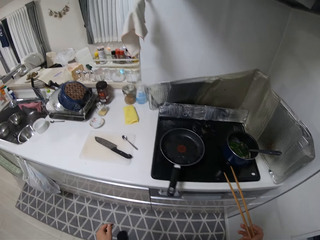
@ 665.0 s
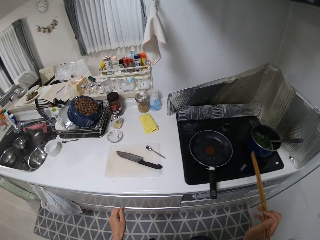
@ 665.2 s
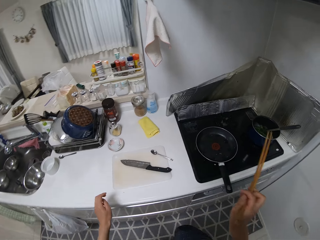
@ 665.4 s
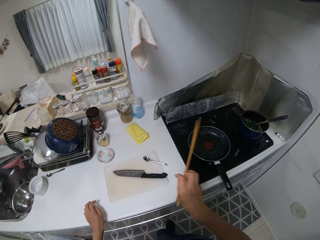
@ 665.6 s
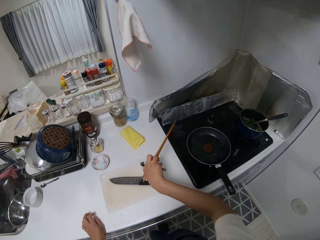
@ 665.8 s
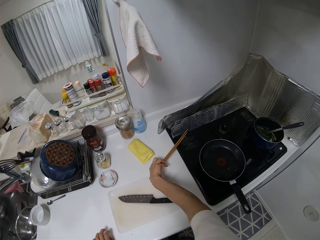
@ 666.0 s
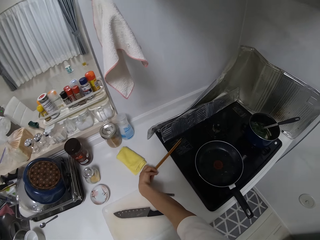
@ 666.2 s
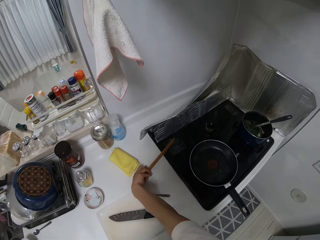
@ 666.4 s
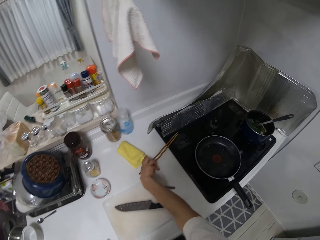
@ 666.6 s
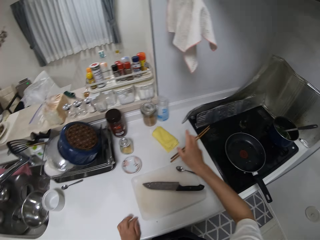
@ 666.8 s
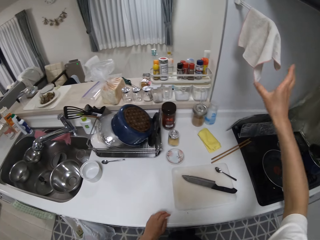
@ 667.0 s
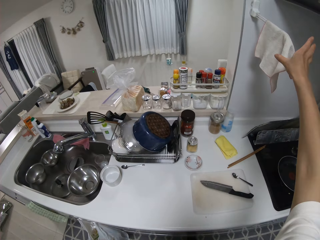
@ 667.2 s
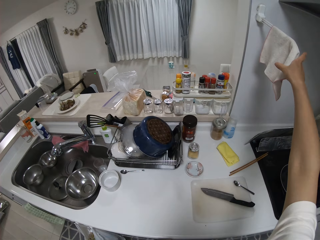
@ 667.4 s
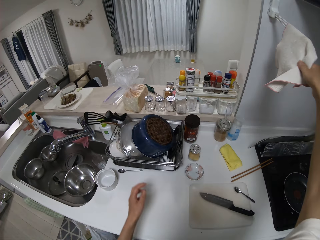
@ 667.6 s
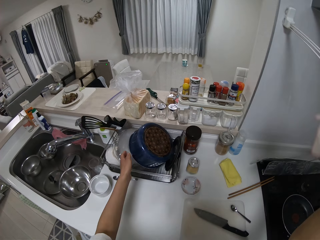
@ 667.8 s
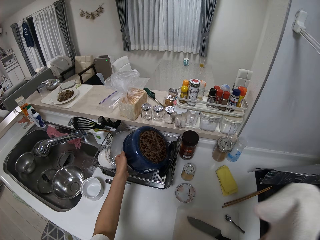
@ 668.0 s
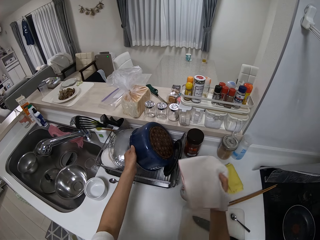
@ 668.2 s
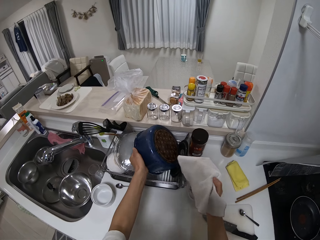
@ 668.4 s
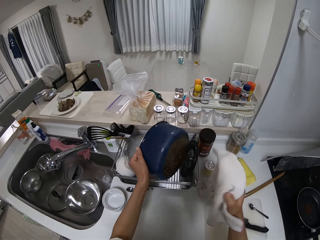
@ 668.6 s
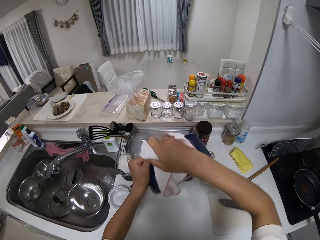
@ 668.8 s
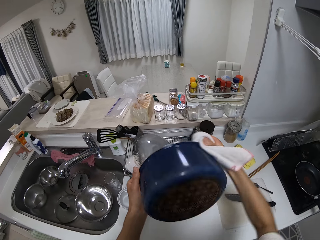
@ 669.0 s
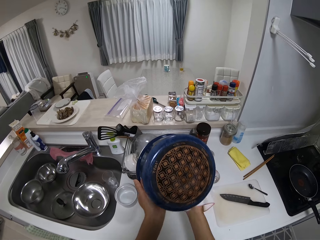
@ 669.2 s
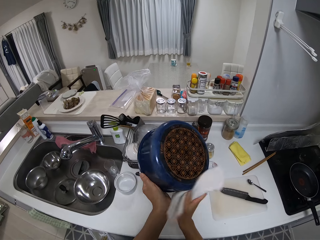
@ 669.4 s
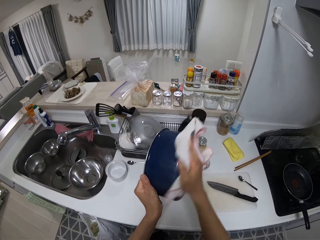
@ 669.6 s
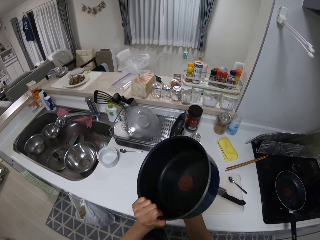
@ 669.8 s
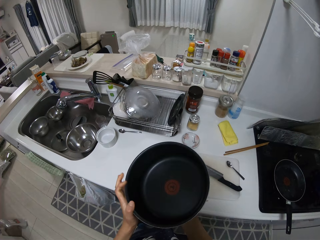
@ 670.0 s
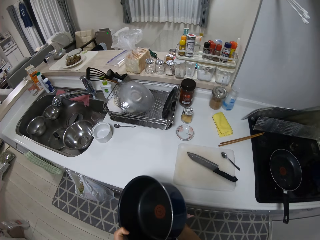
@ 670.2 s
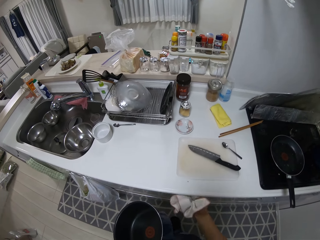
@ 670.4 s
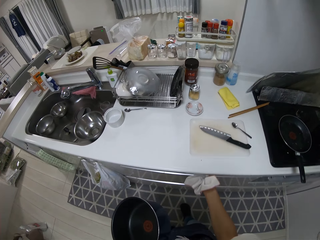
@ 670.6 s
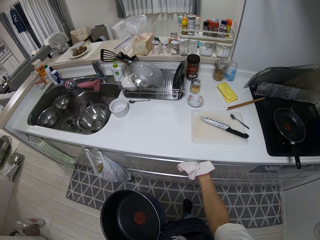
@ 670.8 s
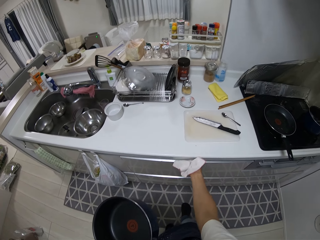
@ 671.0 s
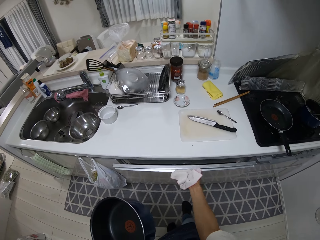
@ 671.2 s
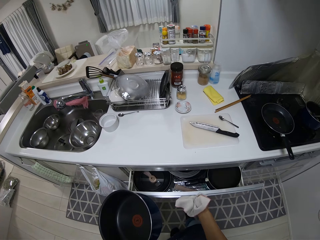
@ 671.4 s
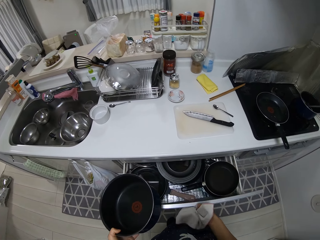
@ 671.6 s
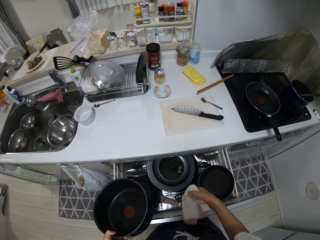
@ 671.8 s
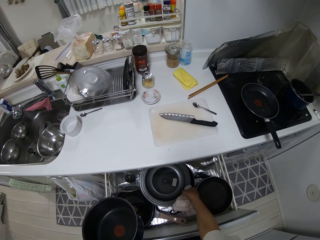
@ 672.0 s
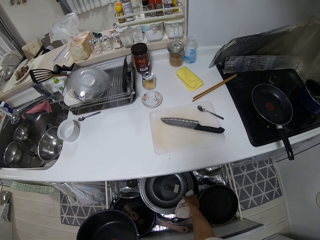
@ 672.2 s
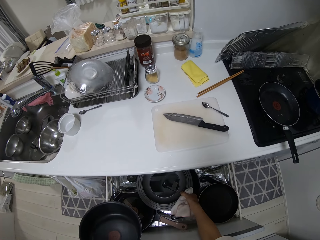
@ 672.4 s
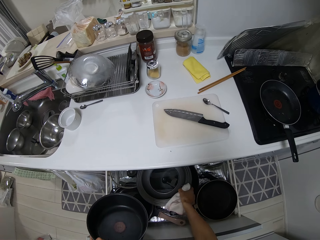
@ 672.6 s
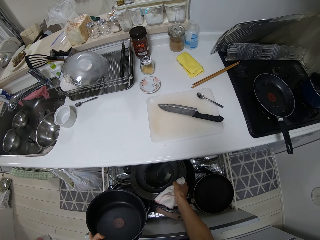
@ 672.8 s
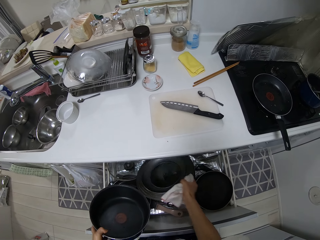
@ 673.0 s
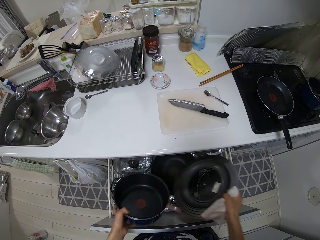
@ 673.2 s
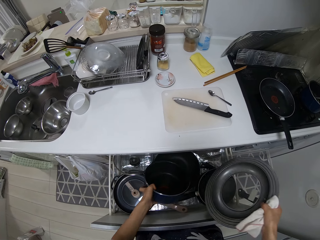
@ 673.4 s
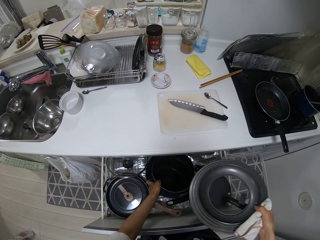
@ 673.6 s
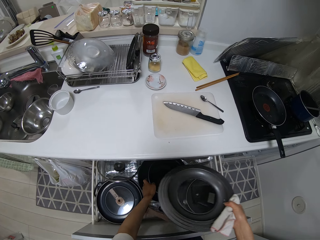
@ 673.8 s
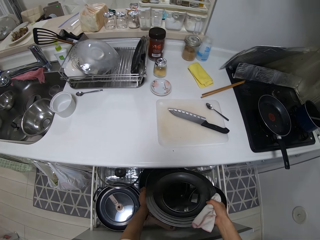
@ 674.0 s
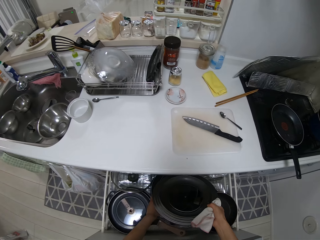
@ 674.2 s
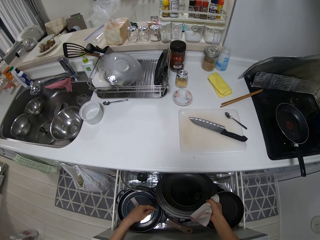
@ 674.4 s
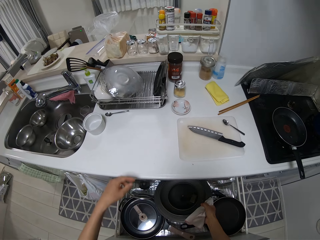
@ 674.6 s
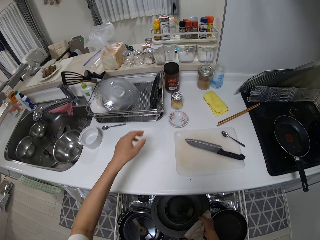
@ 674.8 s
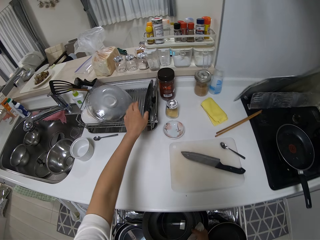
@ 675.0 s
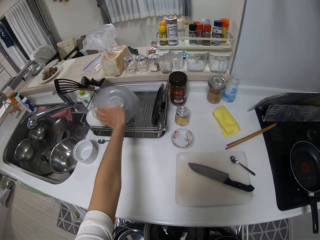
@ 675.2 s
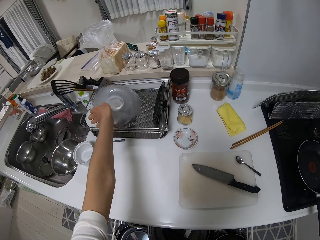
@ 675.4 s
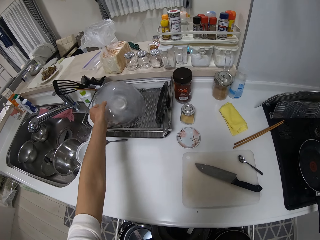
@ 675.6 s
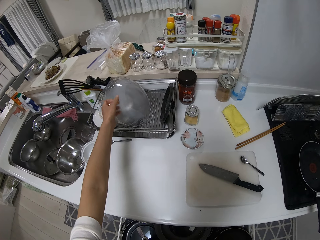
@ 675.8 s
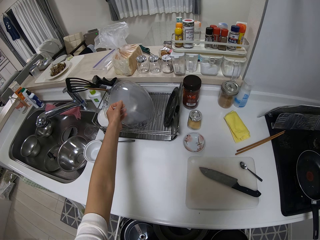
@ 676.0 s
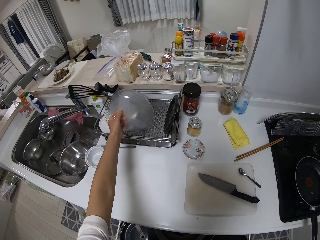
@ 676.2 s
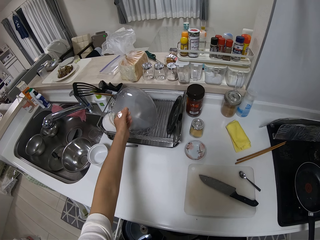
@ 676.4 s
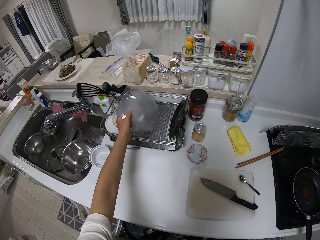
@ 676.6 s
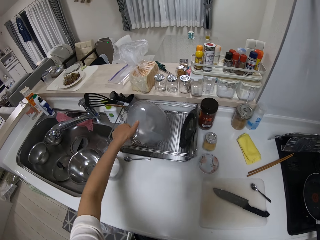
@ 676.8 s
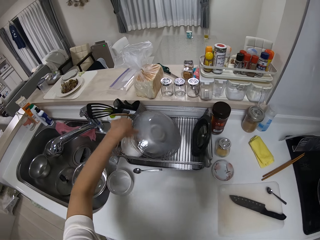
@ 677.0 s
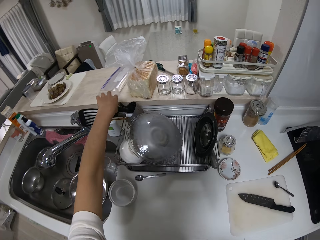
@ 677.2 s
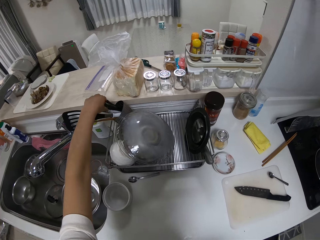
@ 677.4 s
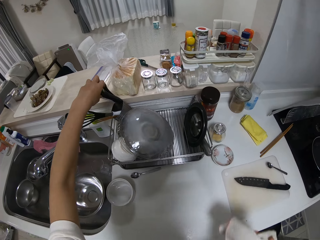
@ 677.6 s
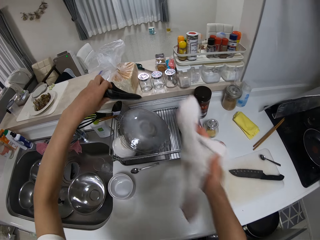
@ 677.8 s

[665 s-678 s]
The camera wearer walks around a kitchen. They put down chopsticks on a kitchen counter. They pick up a kitchen towel from a hanger. They pick up a cooking pot from a utensils rack. They wipe the cooking pot with the kitchen towel. They open up a drawer in the cabinet with a hand. They pick up a lid from the drawer. They put down the cooking pot in the drawer. They put down the lid in the drawer. They hold a plate or bowl on the utensils rack.

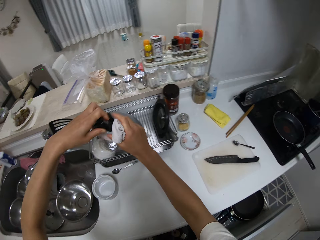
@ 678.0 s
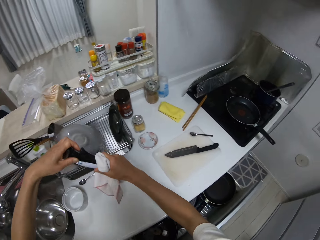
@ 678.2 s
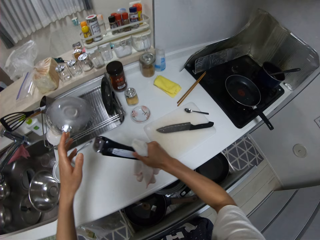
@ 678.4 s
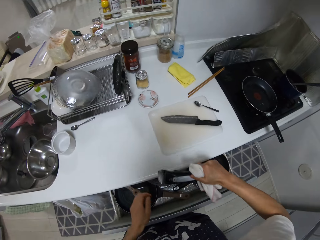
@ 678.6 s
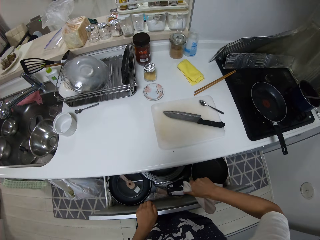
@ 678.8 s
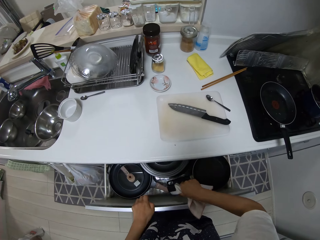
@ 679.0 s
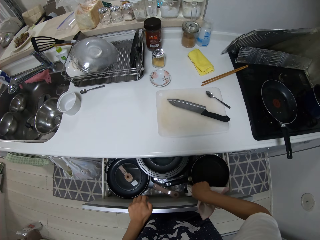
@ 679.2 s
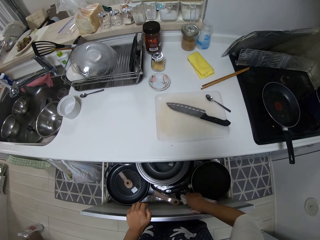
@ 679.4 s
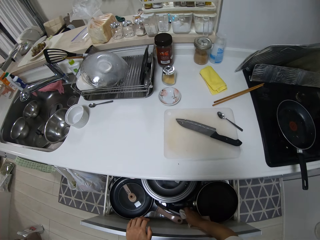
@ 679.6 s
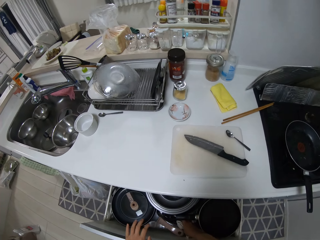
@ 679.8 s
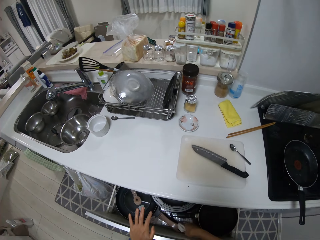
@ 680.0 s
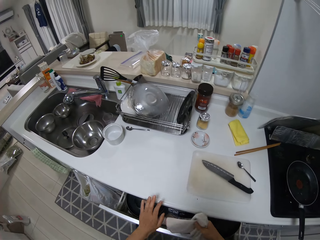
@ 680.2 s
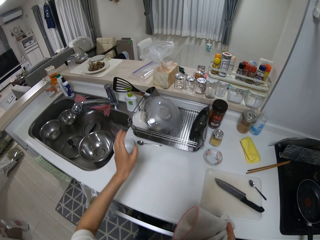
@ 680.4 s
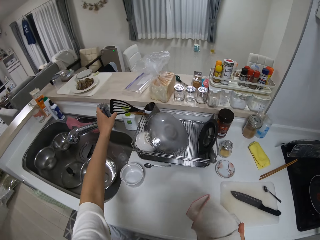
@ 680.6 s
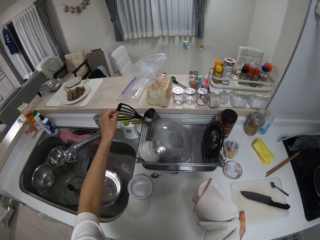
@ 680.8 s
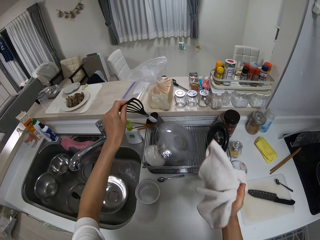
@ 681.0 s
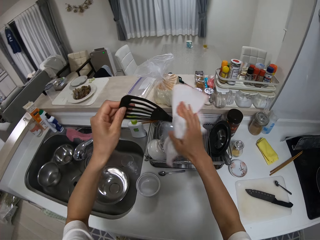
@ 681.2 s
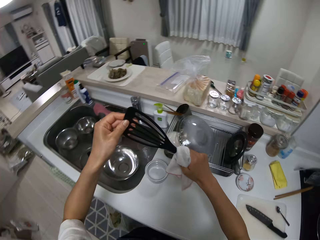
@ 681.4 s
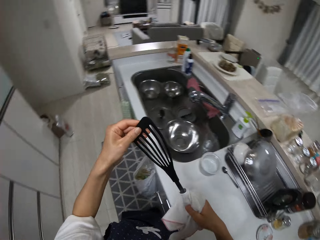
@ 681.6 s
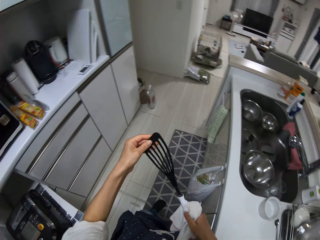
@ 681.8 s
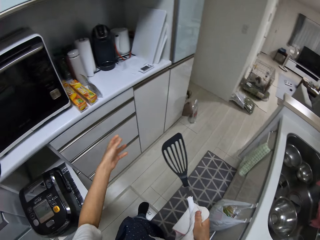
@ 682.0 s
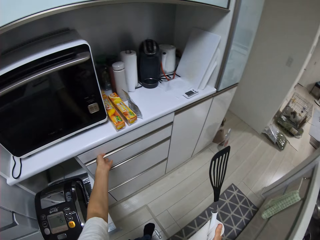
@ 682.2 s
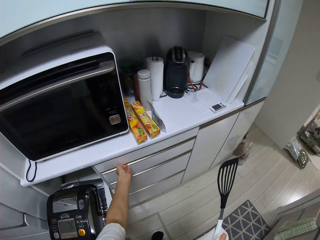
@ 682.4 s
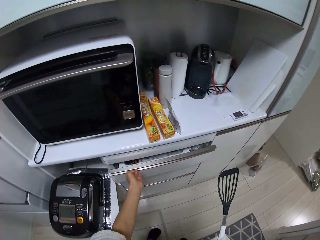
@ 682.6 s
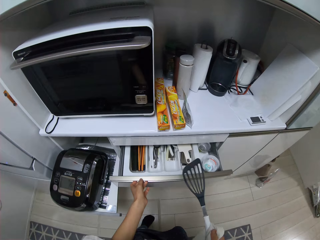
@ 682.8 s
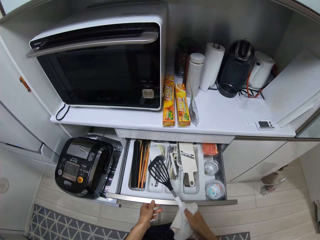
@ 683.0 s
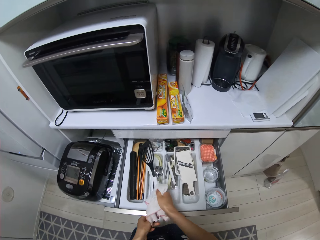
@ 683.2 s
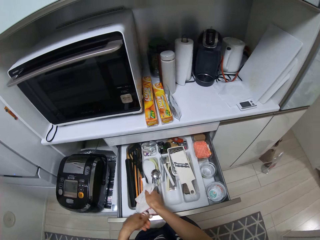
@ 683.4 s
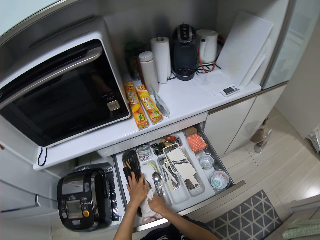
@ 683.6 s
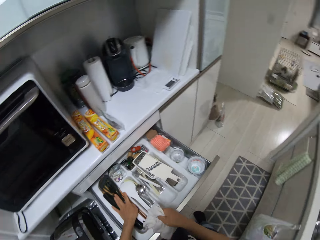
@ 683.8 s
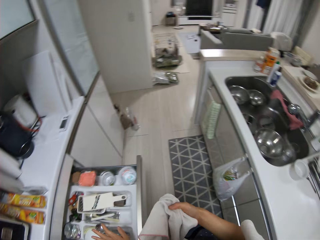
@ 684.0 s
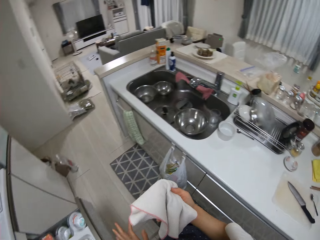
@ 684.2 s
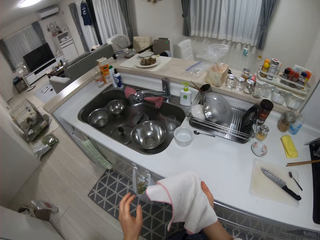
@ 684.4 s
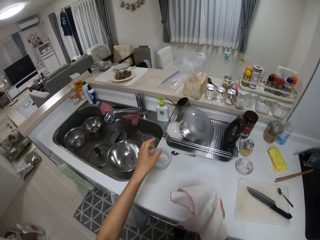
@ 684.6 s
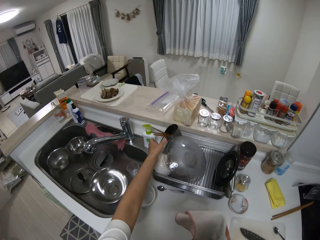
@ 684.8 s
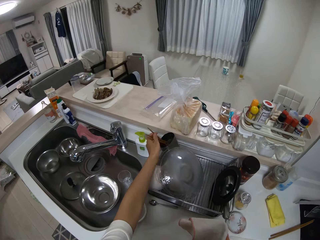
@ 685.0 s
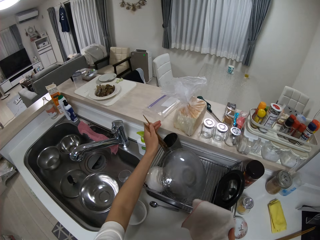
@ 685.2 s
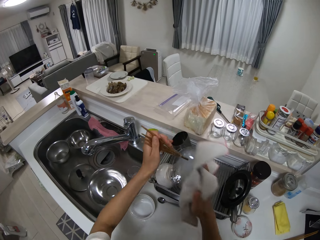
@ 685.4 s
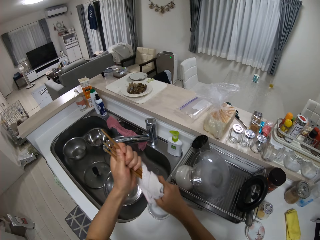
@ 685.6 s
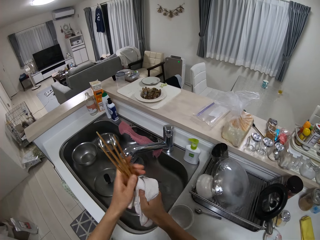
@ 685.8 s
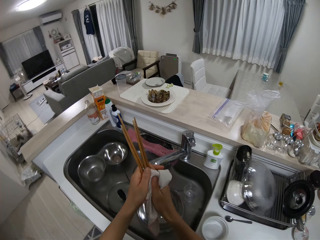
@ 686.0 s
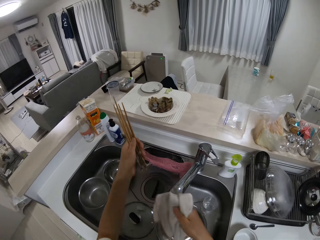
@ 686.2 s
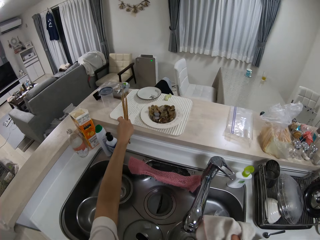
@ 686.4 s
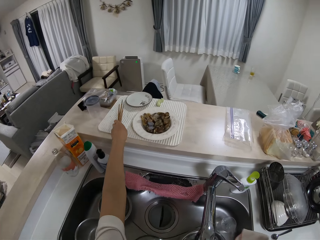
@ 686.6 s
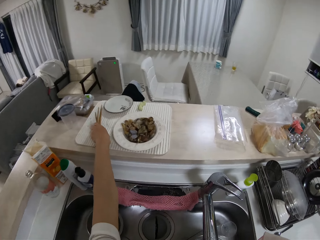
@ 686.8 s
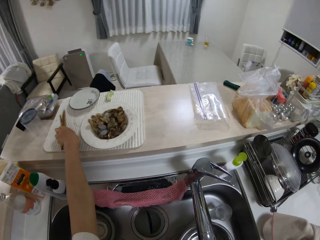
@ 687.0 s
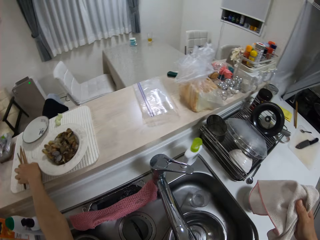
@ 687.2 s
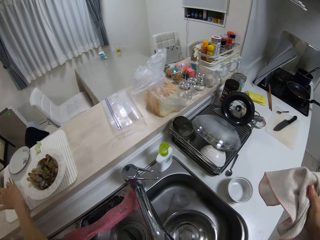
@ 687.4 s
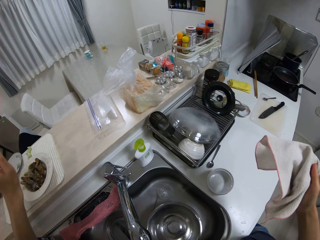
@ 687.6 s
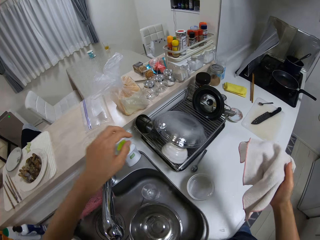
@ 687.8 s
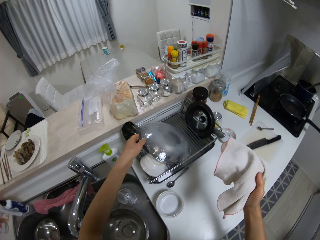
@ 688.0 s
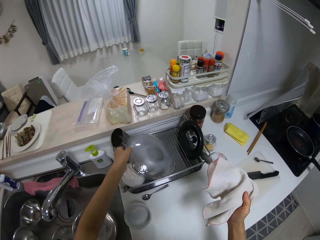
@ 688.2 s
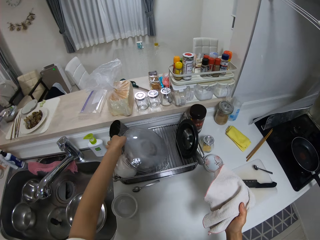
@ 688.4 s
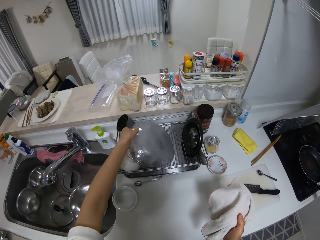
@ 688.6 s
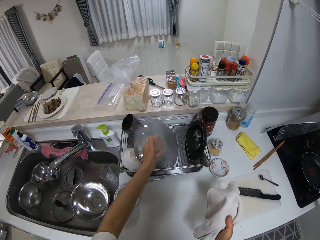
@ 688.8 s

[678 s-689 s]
The camera wearer picks up a knife from a utensils rack. They wipe the knife with a kitchen towel. They put down the knife in a drawer. They close the drawer with a hand. They pick up a spatula from the utensils rack. They wipe the spatula with the kitchen towel and walk around the kitchen. They open up a drawer in the cabinet with a hand. They put the spatula in the drawer. They walk around the kitchen. They pick up chopsticks from the utensils rack. They wipe the chopsticks with the kitchen towel. They put the chopsticks on a kitchen counter. They walk around the kitchen.
